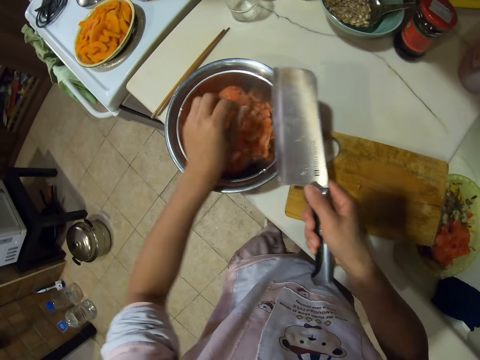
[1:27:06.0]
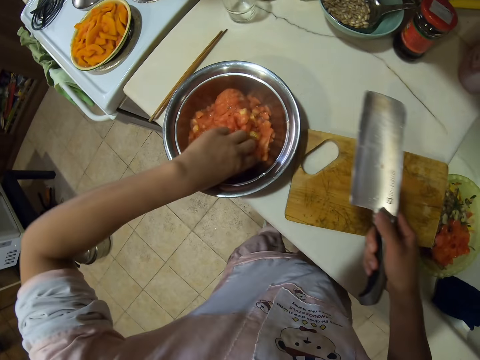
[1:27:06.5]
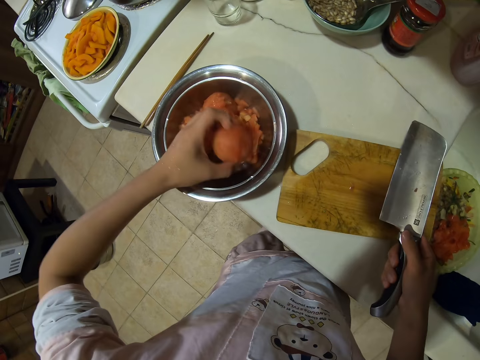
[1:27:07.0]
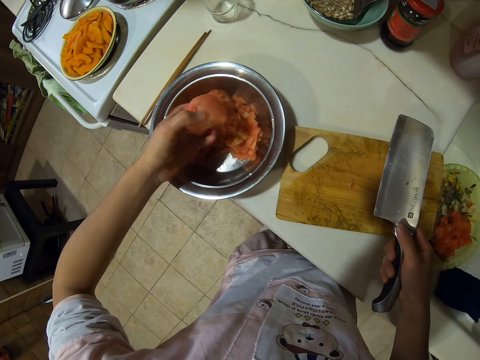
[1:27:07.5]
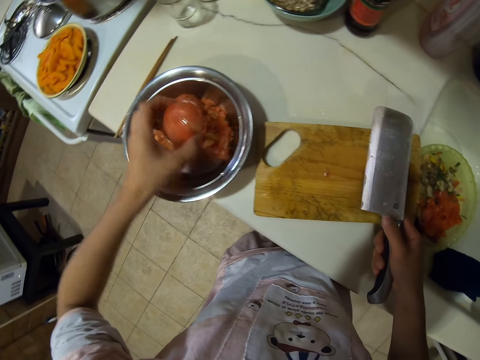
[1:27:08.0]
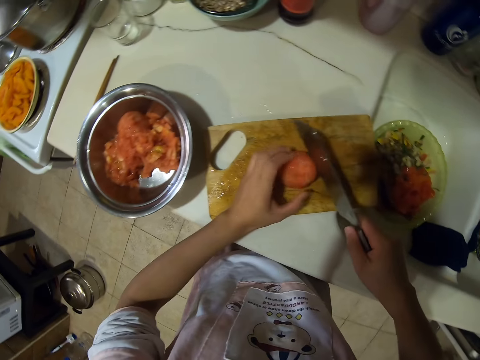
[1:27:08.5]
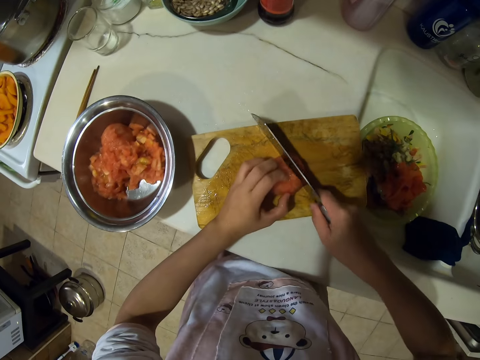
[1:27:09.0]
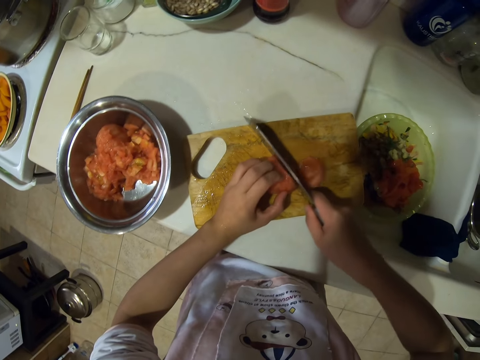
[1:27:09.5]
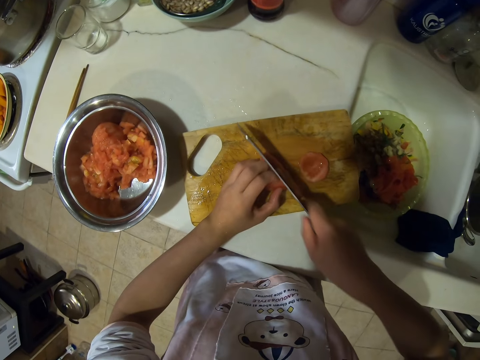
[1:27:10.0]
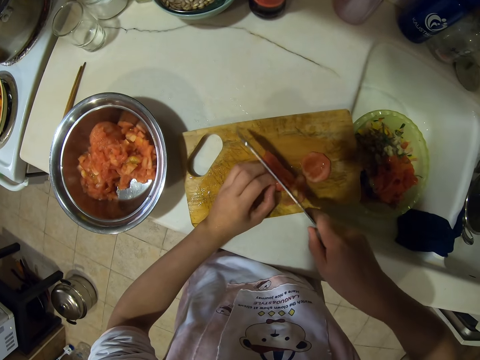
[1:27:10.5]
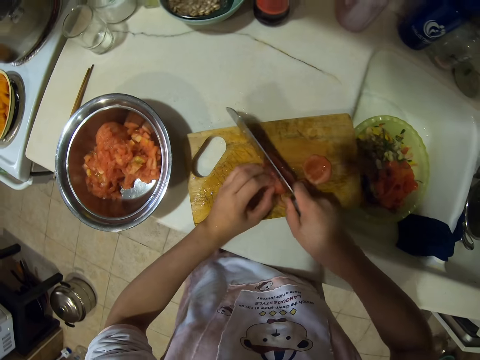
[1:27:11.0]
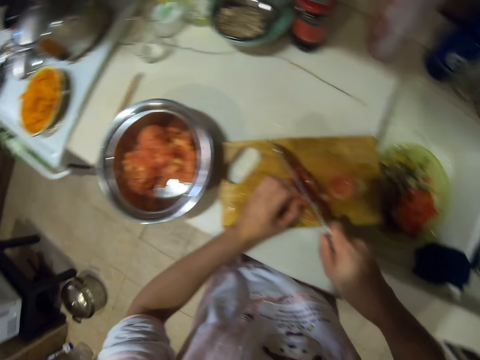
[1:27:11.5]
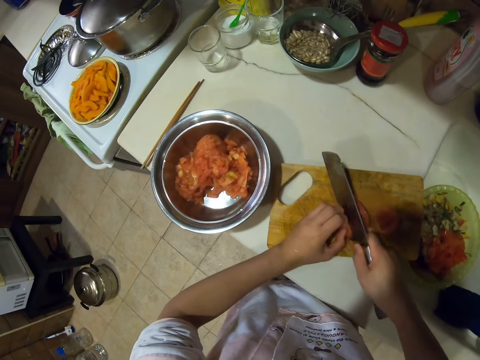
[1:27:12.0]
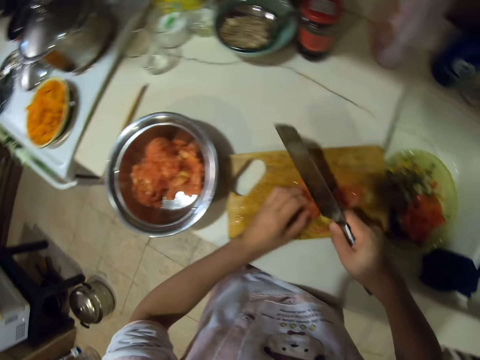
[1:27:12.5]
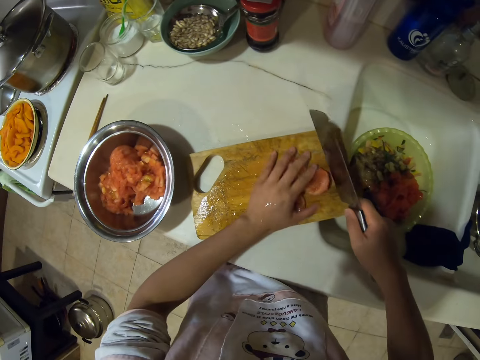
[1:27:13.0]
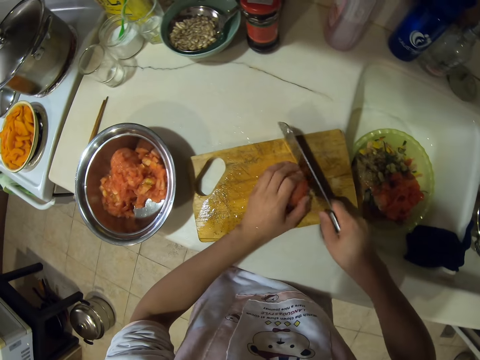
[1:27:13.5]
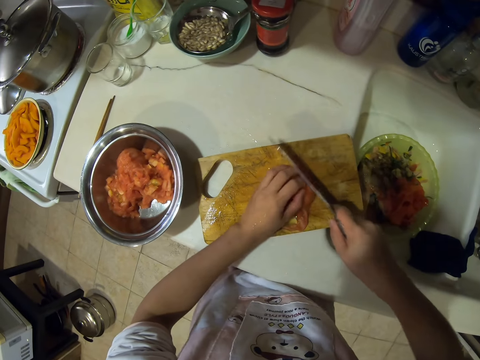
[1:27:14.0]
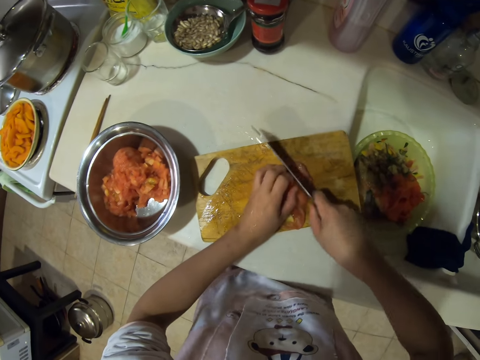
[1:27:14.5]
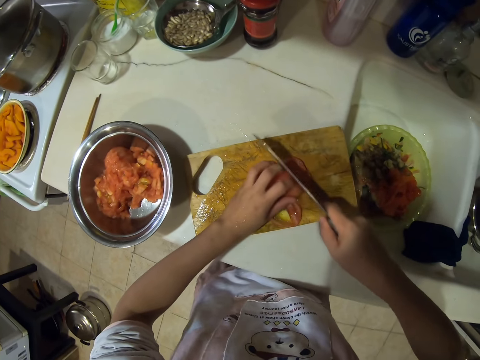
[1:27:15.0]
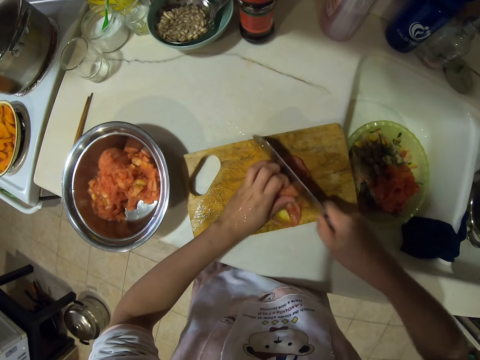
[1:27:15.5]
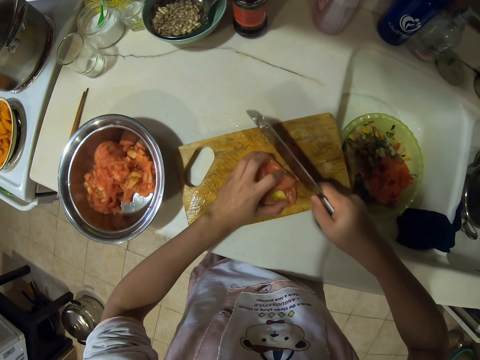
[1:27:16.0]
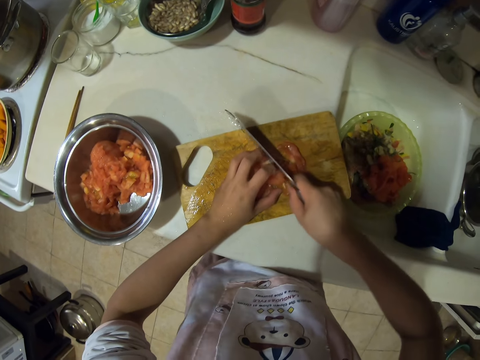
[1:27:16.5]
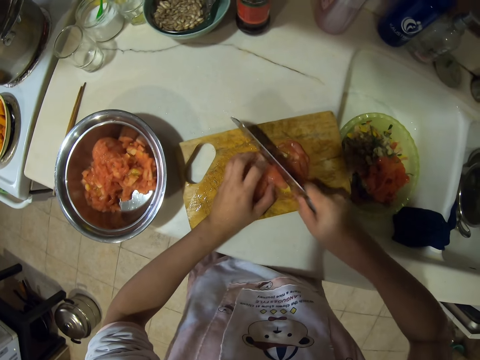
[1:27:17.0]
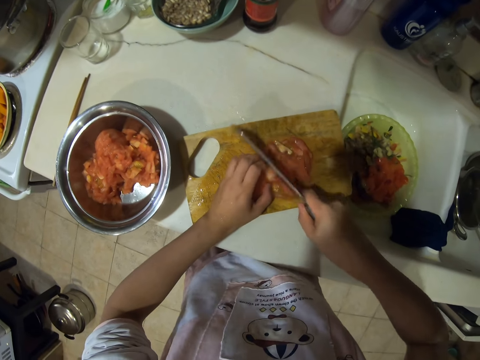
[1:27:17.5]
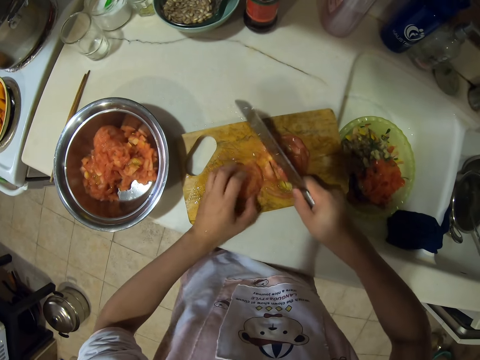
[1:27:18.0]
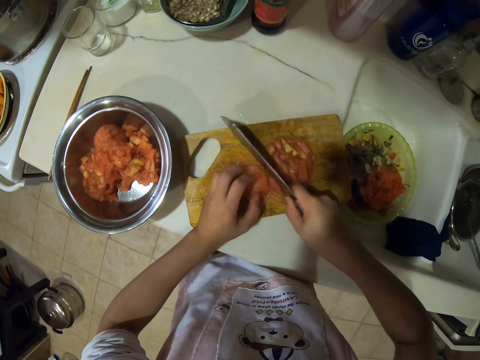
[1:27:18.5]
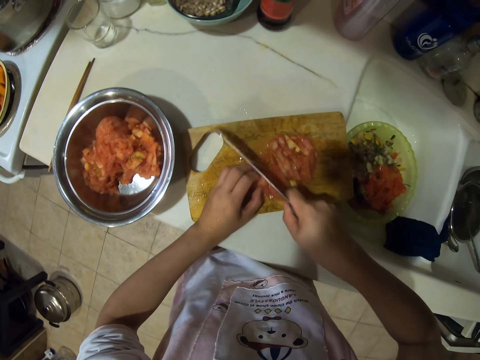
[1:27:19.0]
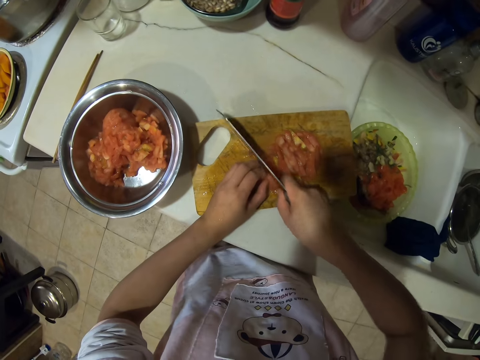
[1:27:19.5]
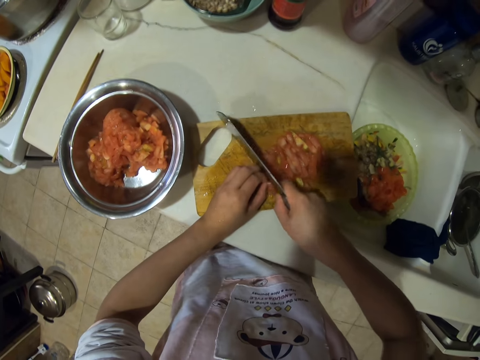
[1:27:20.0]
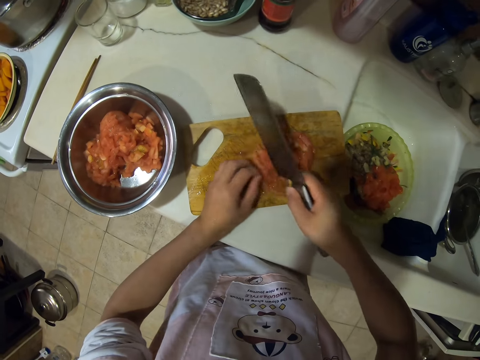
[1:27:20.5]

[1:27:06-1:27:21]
The camera wearer picks a tomato and puts the tomato in a bowl. They pick a tomato and put the tomato on a chopping board. They chop the tomato. They gather tomatoes, chop the tomatoes, hold the tomatoes, chop the tomatoes, hold the tomatoes and slice the tomatoes. They move the tomatoes. They move the tomatoes again.

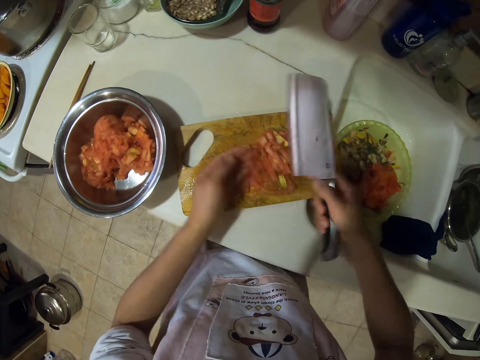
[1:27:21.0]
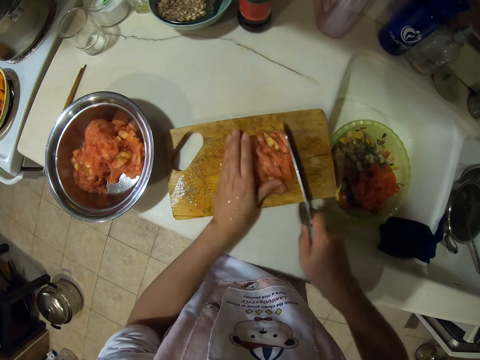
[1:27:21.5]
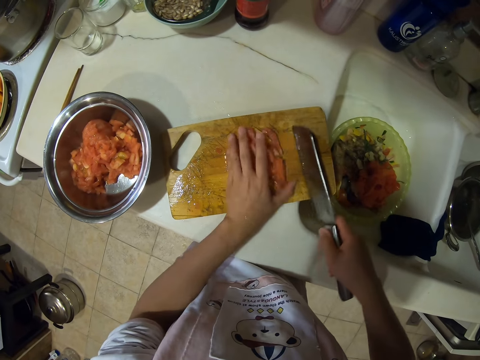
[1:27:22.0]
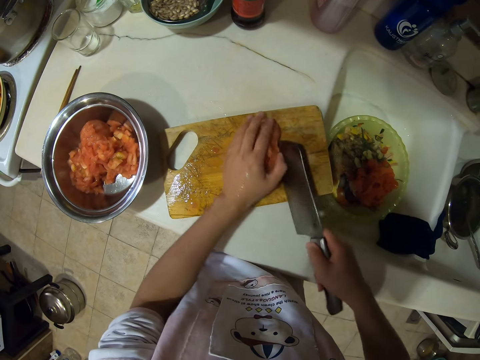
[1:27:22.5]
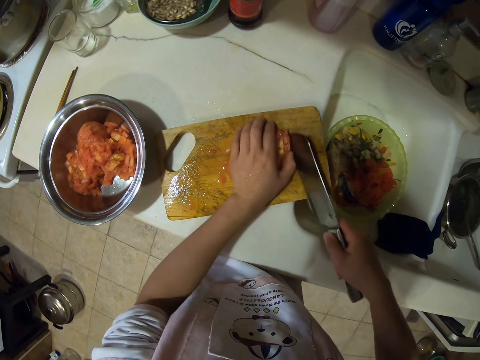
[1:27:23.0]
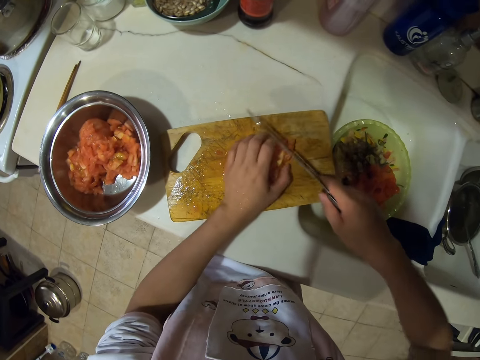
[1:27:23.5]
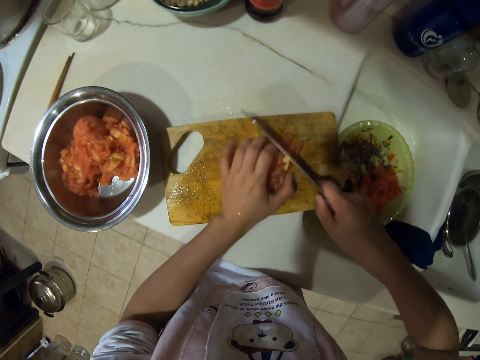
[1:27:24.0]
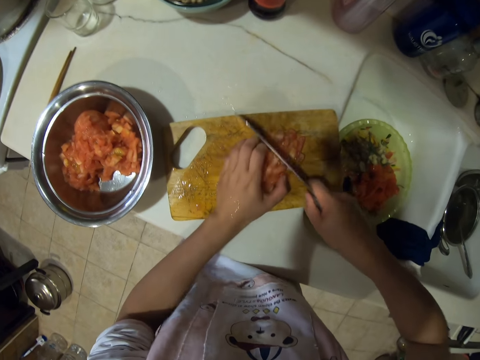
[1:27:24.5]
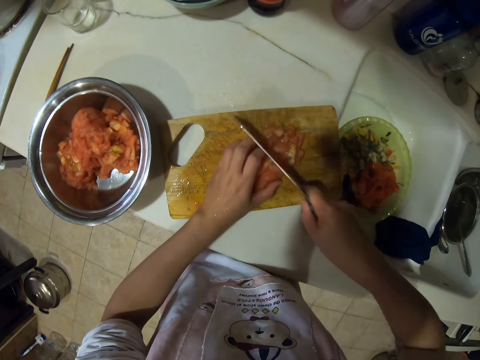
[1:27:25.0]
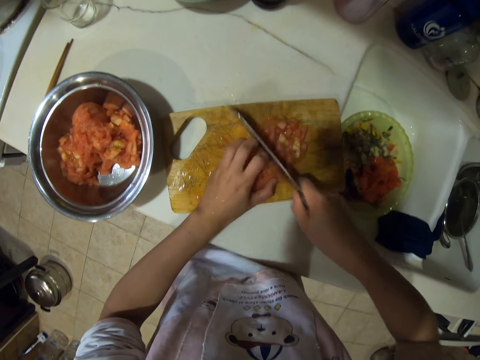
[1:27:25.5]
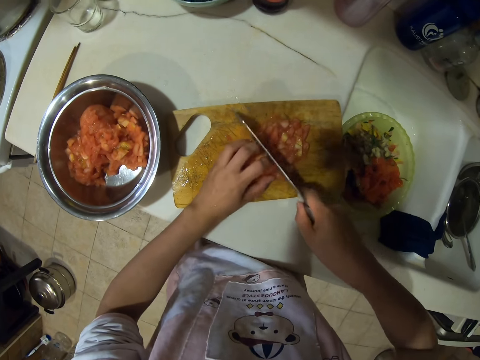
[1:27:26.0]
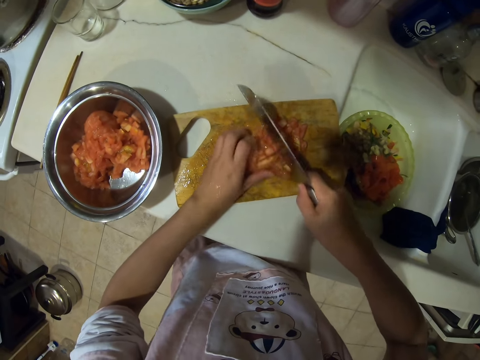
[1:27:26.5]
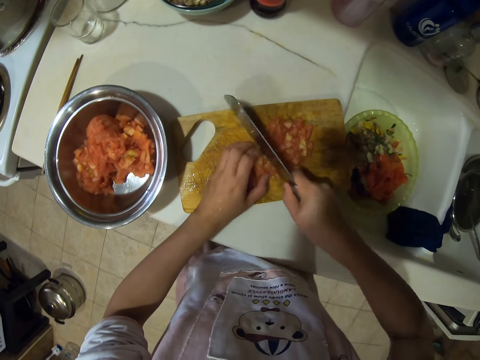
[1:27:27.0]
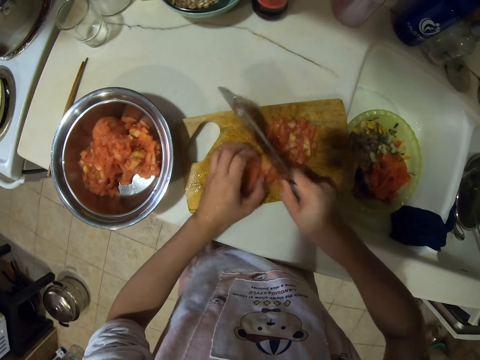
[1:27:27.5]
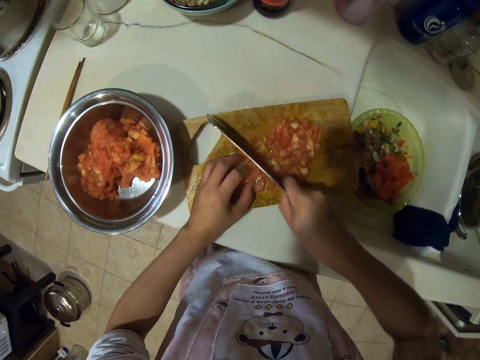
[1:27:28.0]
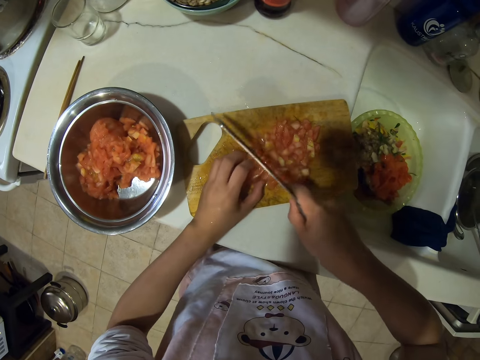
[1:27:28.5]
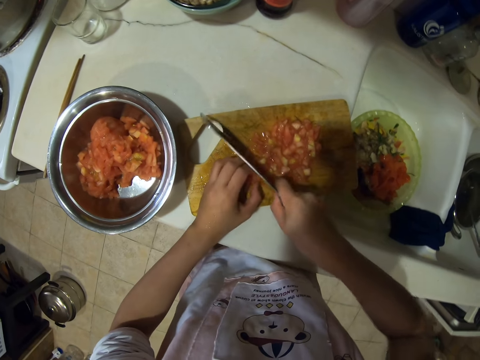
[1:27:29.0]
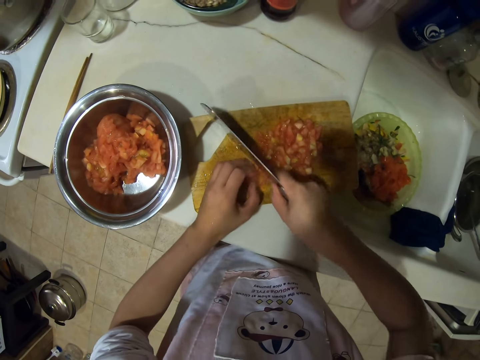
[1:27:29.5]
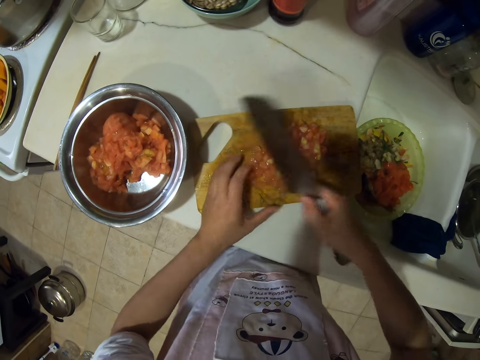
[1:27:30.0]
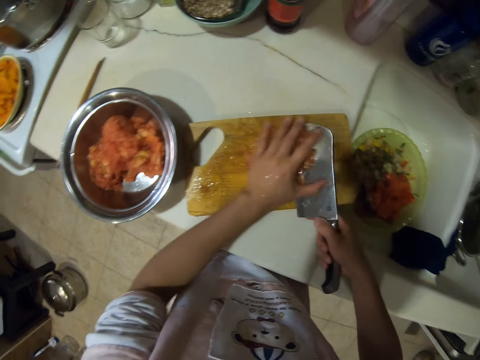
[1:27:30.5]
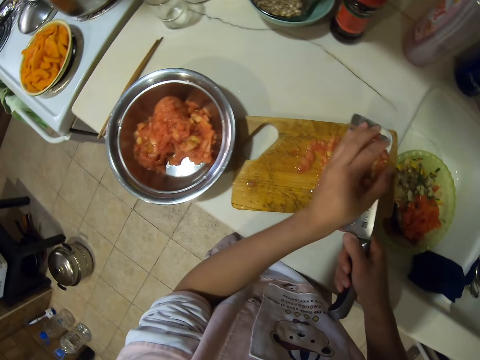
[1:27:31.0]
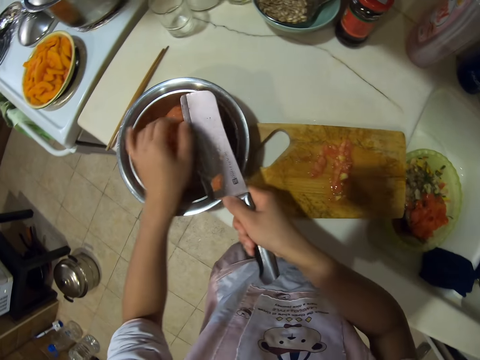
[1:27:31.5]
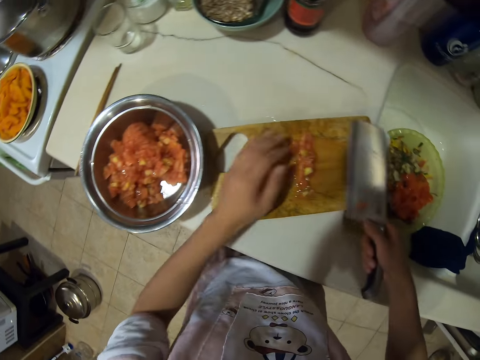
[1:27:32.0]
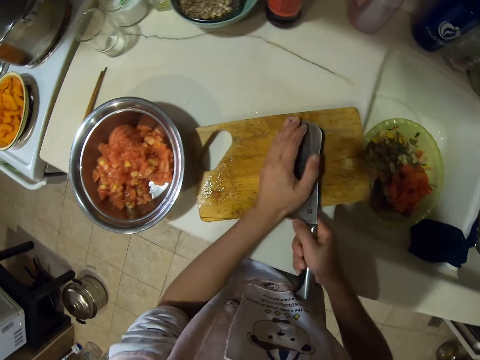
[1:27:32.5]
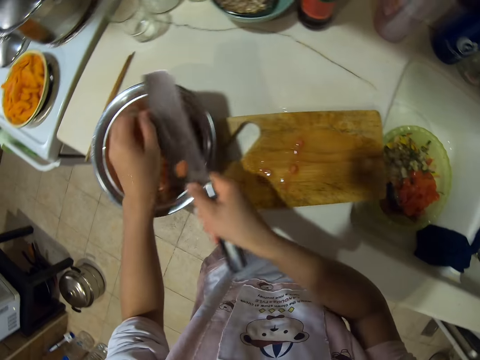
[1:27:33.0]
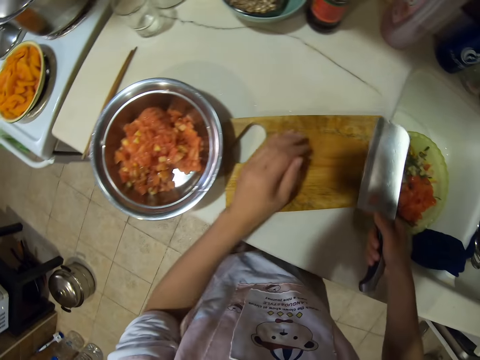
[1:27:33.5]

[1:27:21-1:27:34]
The camera wearer holds a knife. They gather tomatoes and chop the tomatoes. They move the tomatoes. They move the tomatoes repeatedly. They pick a tomato and put the tomato in a bowl. They pick a tomato and put the tomato in the bowl.
